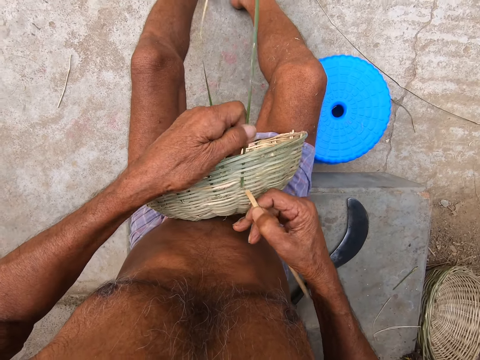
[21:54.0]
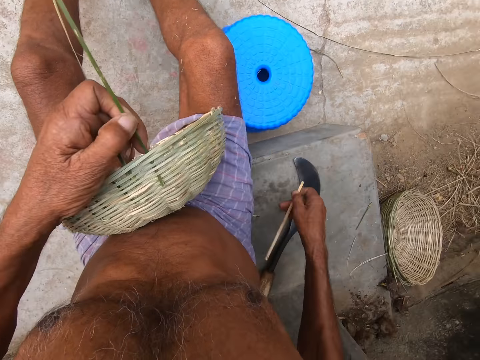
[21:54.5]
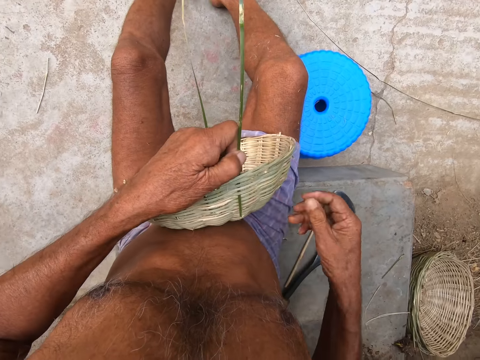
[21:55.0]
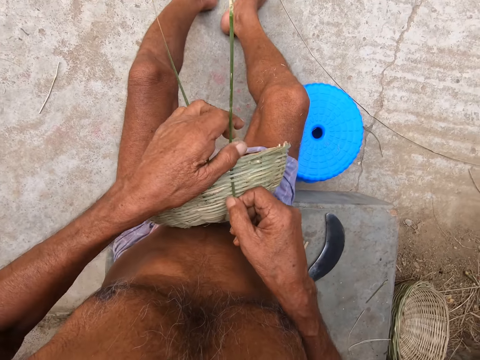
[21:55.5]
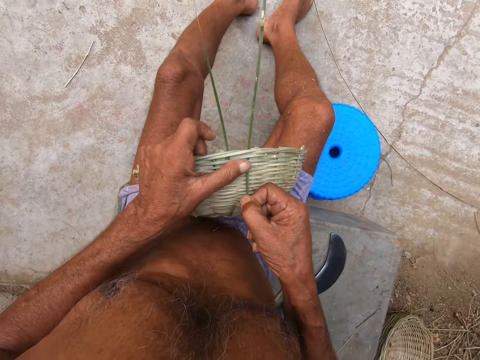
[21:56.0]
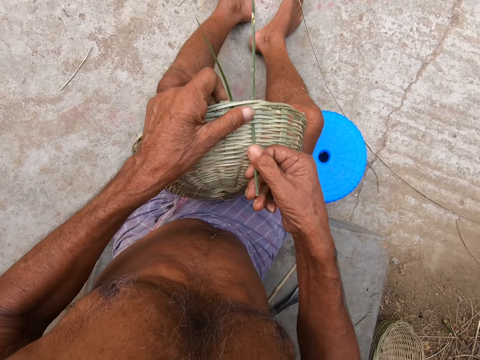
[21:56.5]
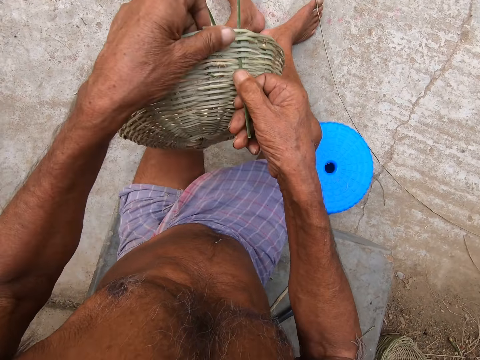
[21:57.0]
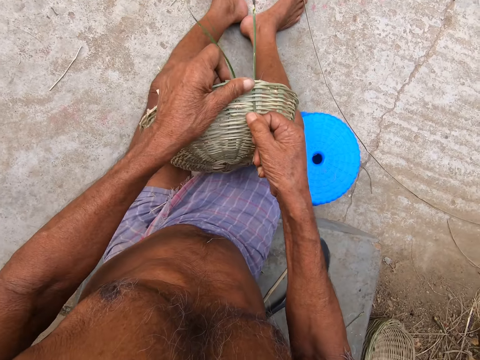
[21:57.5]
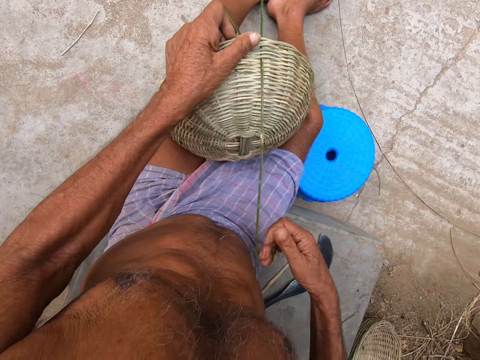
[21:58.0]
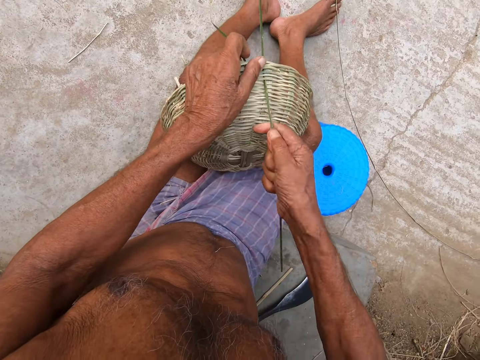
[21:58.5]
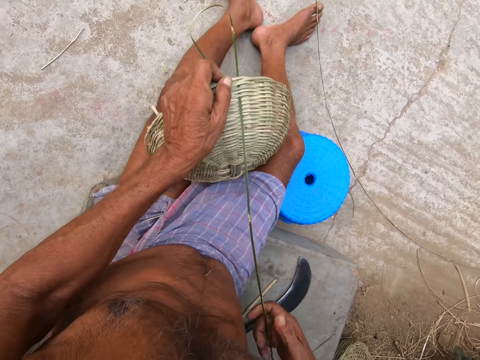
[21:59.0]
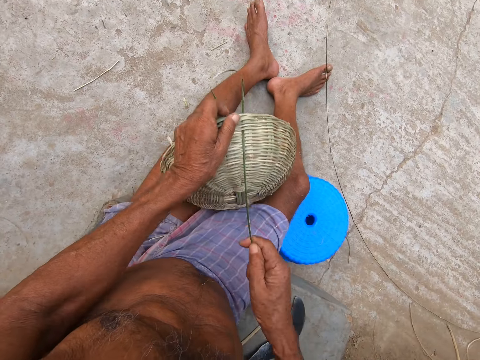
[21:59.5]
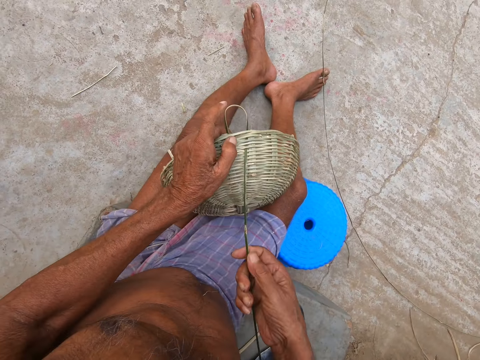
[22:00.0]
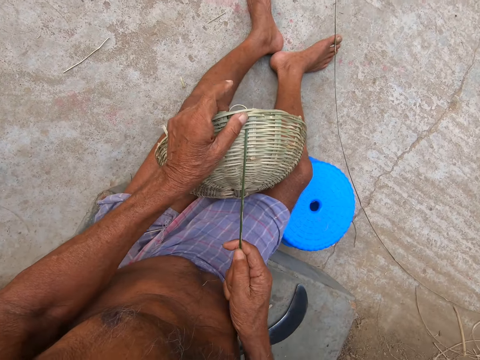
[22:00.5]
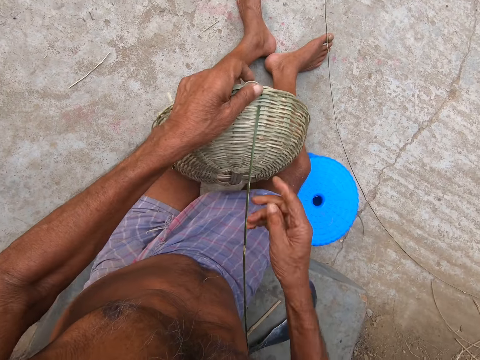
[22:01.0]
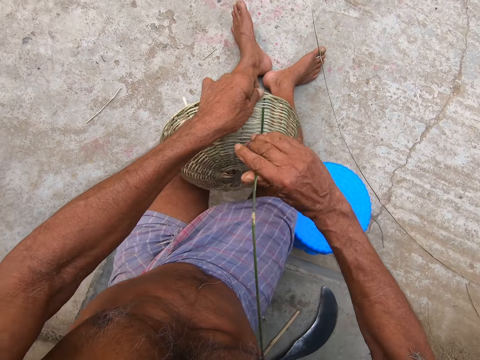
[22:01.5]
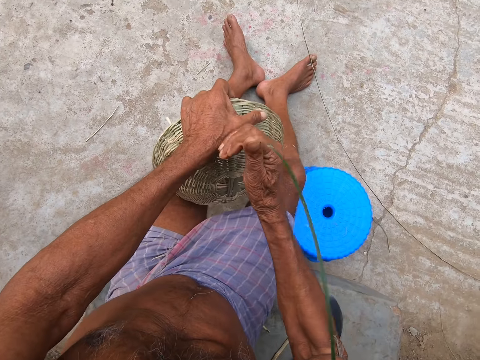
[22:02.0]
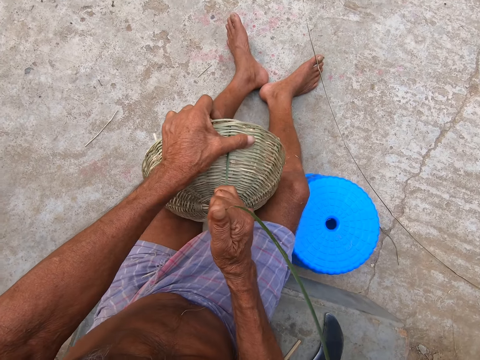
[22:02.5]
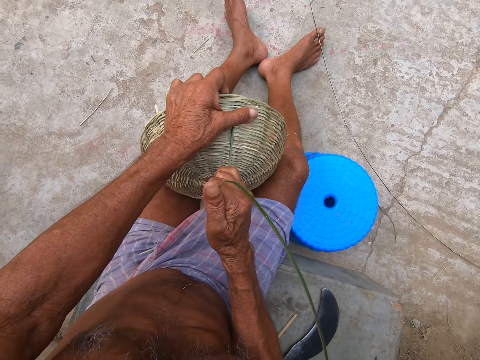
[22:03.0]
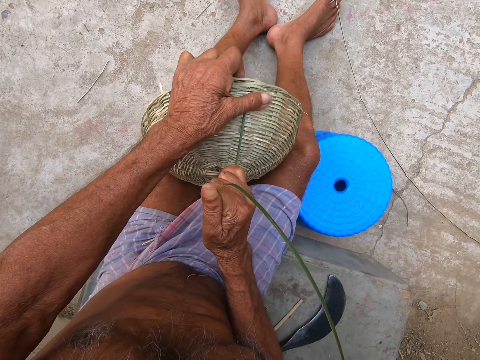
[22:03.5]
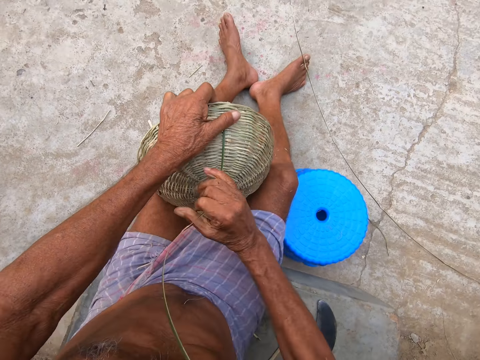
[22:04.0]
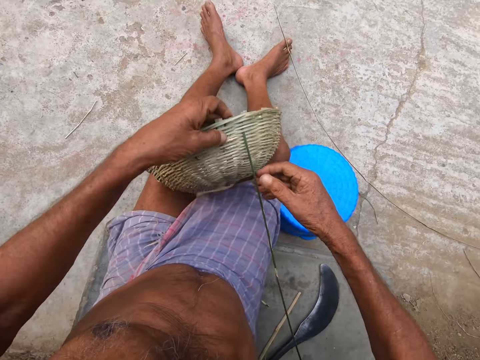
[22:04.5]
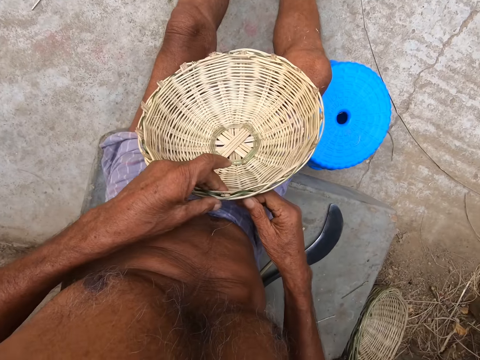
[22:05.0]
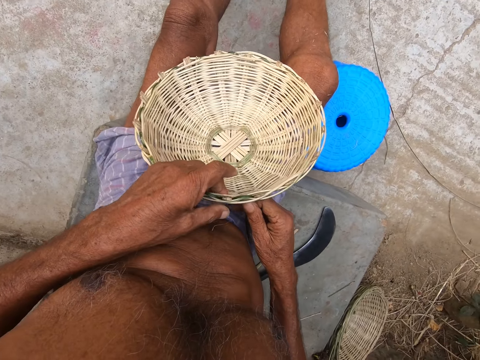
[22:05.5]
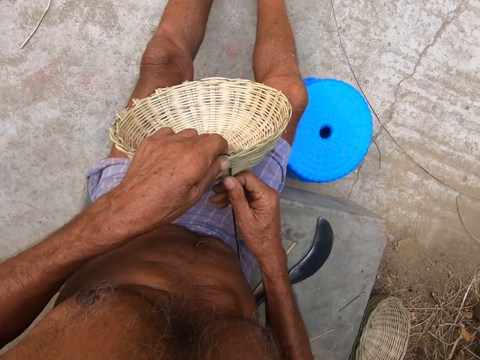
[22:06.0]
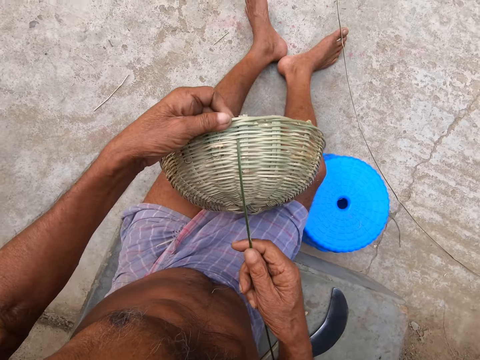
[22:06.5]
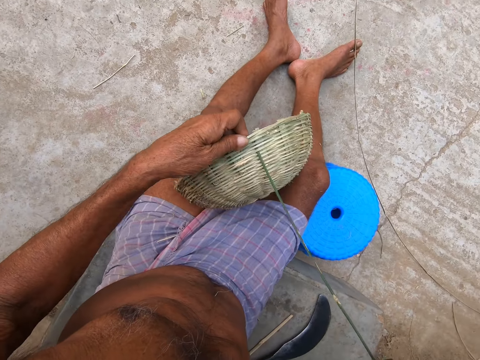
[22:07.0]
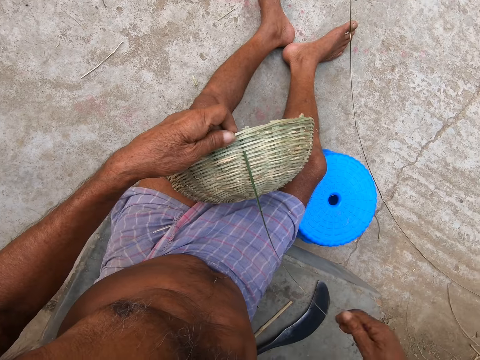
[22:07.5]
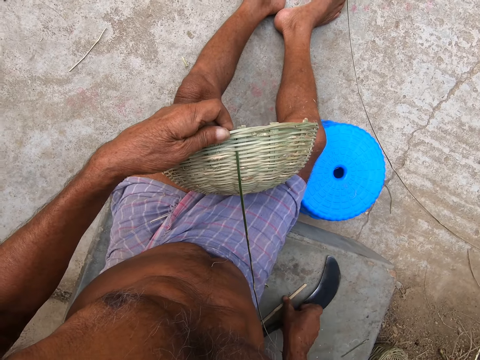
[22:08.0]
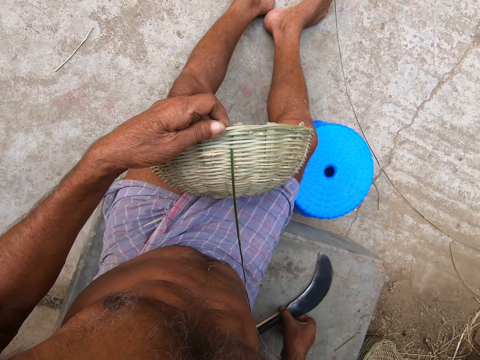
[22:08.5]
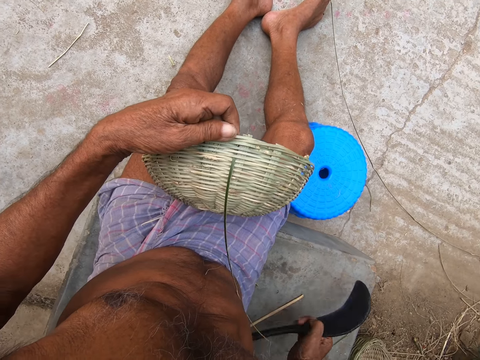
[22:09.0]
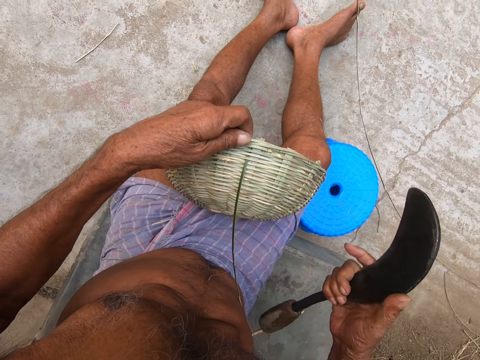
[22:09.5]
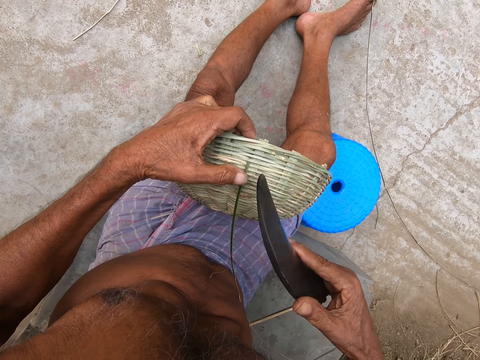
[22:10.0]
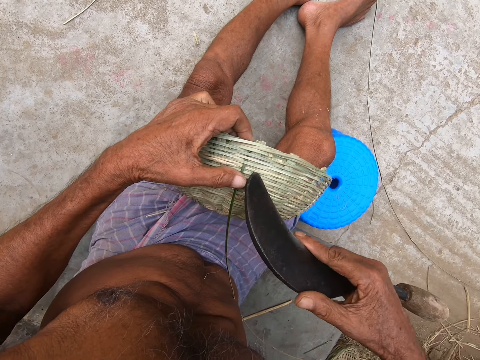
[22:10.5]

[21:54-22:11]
The camera wearer places the stick on the floor with his right hand. He weaves the basket with the bamboo strip or fiber in his right hand. He holds the basket with his left hand. He pulls the bamboo fiber. He turns the basket. He turns the basket again. He bends the bamboo strip in the basket with his right hand. He moves the stick on the floor with his right hand. He picks up the knife from the floor with his right hand.

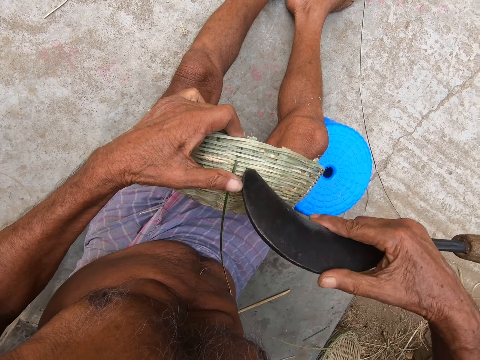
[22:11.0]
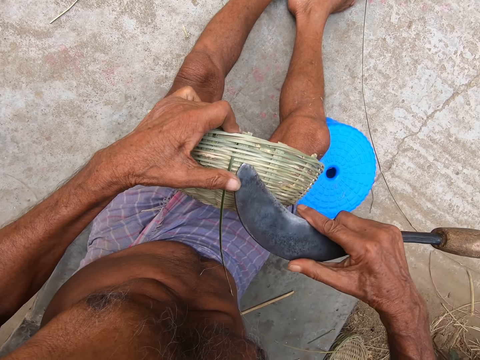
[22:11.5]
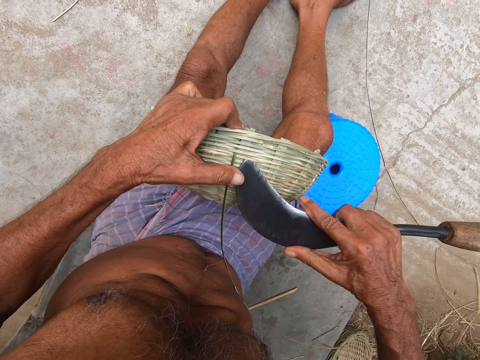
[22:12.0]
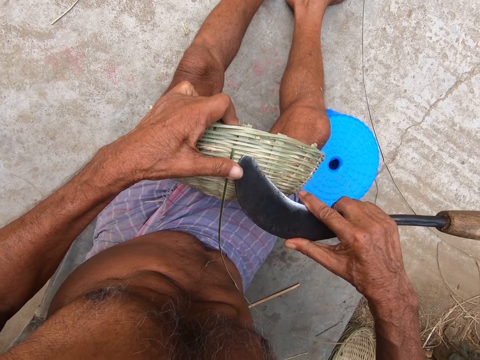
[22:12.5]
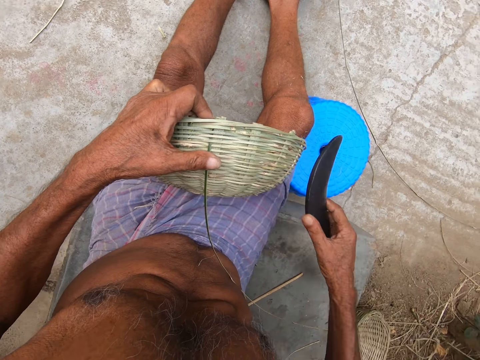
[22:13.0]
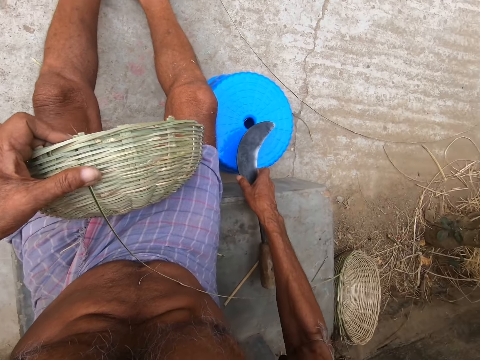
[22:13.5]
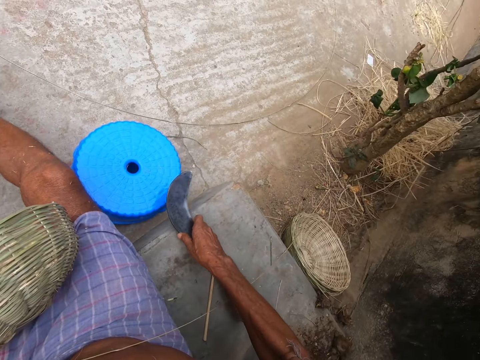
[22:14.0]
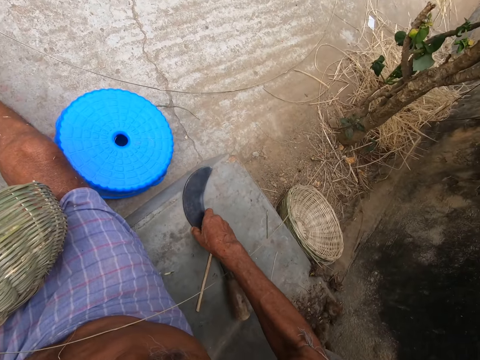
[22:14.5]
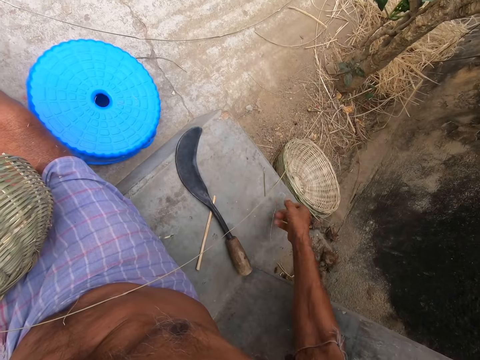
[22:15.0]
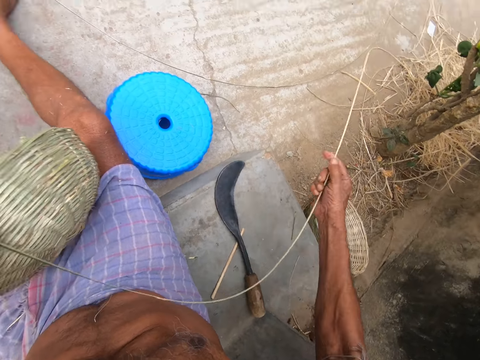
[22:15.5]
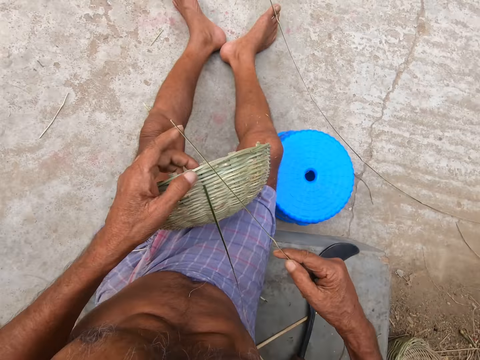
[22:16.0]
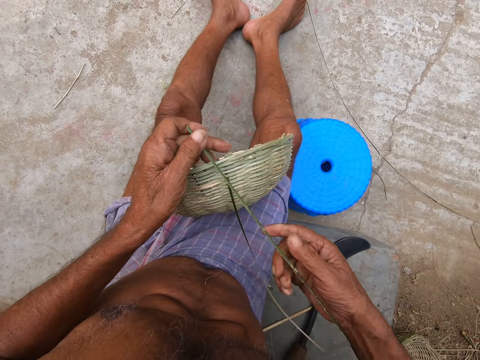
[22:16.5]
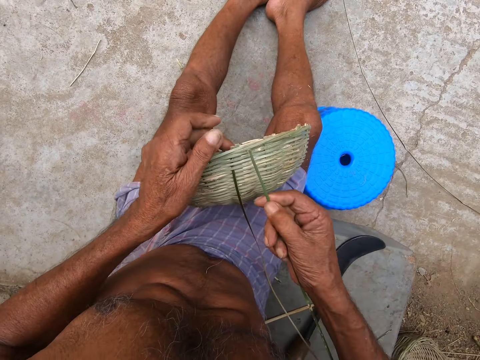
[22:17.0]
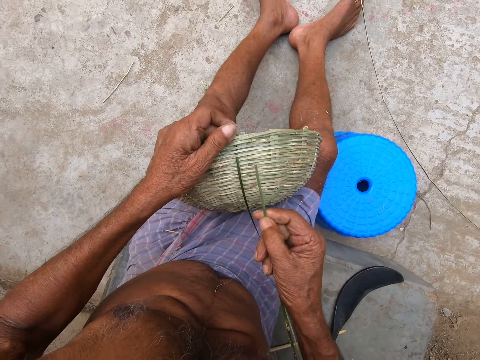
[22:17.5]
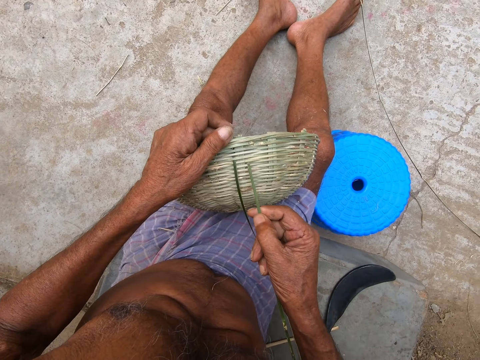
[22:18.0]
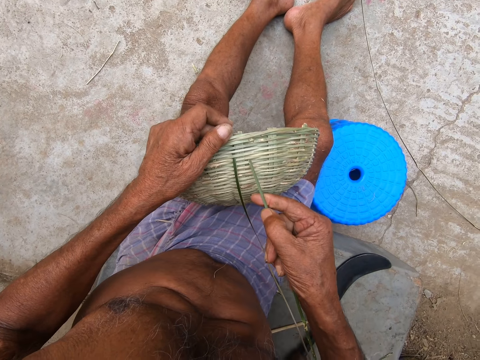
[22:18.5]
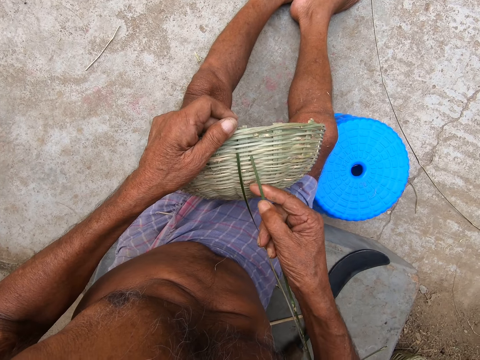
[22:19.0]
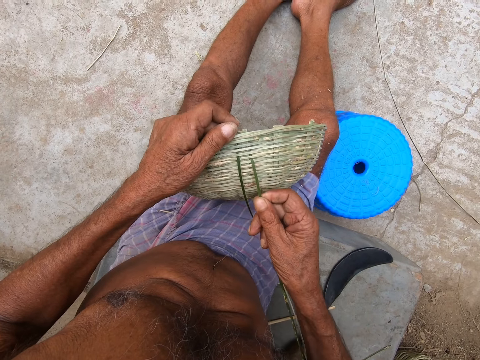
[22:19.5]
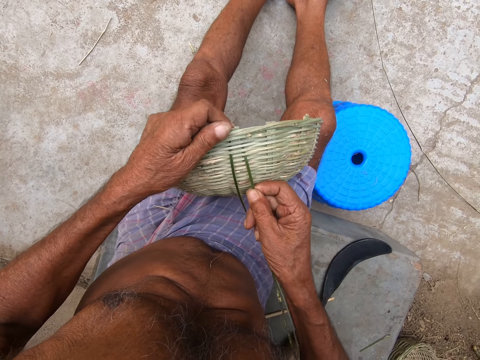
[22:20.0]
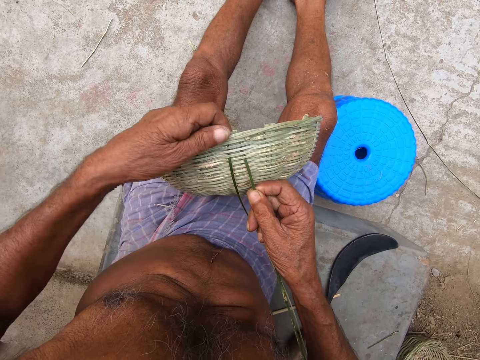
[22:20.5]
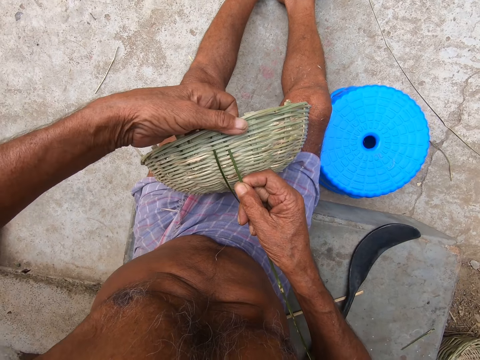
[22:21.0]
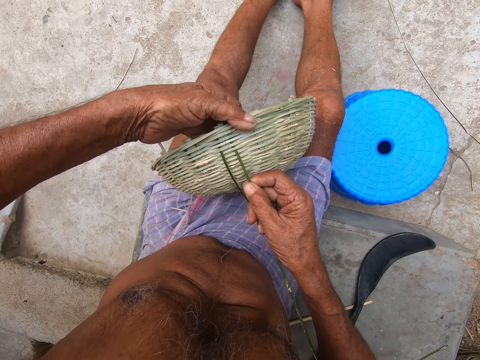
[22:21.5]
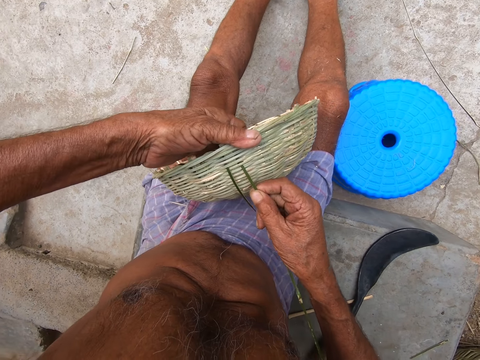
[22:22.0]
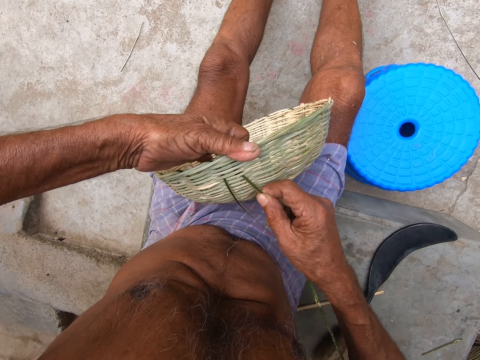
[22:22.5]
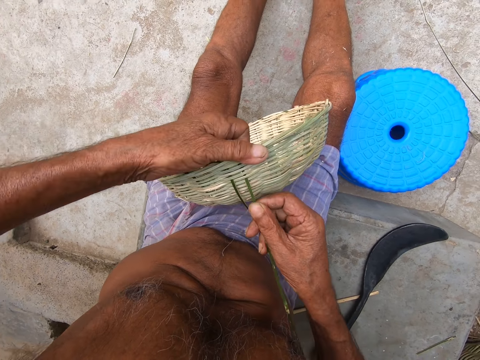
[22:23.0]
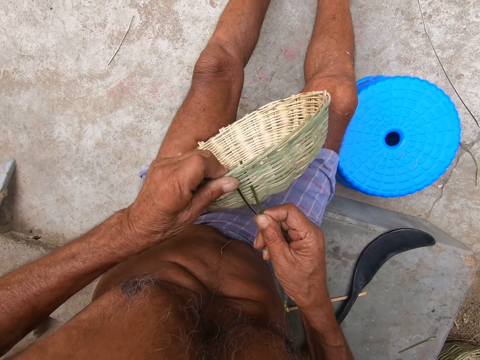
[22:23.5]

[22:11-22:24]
The camera wearer adjusts the bamboo strips in the basket with the knife or machete in his right hand. He presses the machete into the basket. He places the knife on the floor with his right hand. He picks up the bamboo strip from the floor with his right hand. He holds the bamboo strip with both hands. He weaves the basket with the bamboo strip in his right hand.
